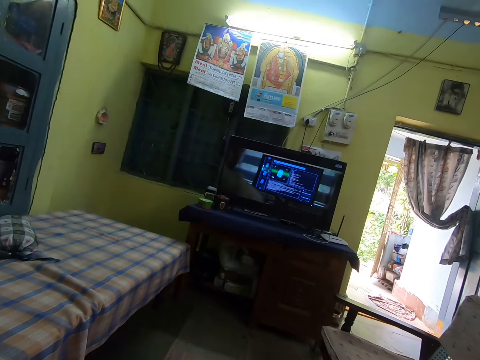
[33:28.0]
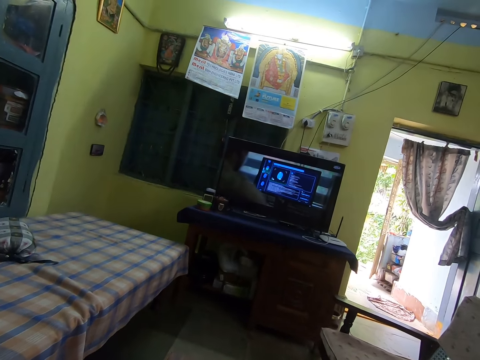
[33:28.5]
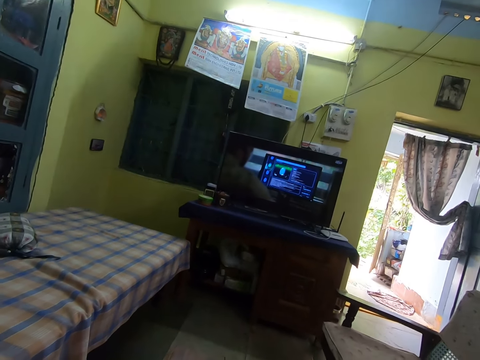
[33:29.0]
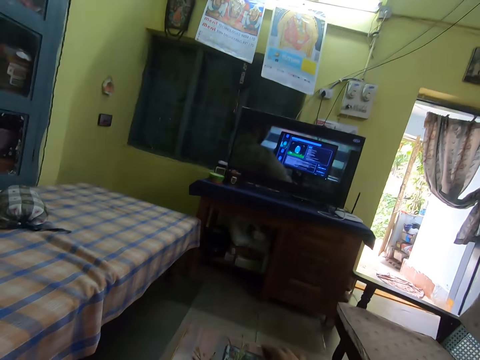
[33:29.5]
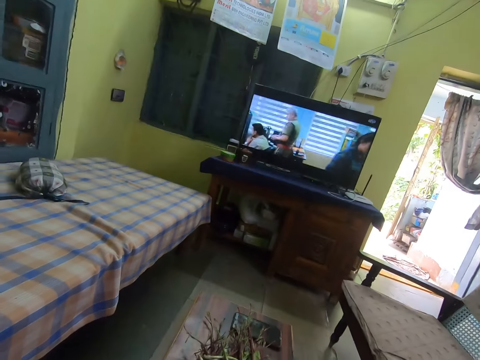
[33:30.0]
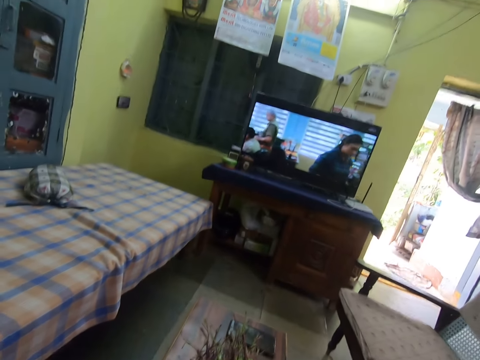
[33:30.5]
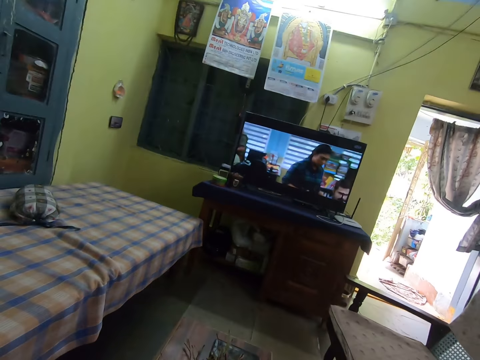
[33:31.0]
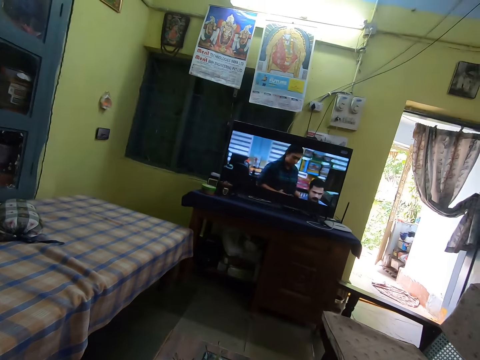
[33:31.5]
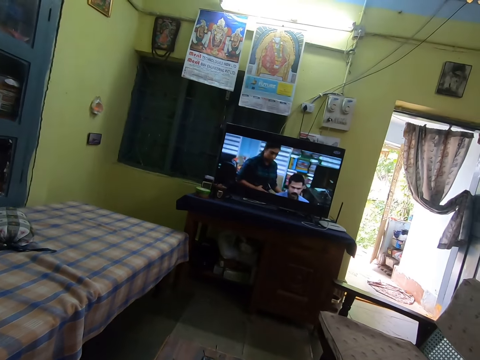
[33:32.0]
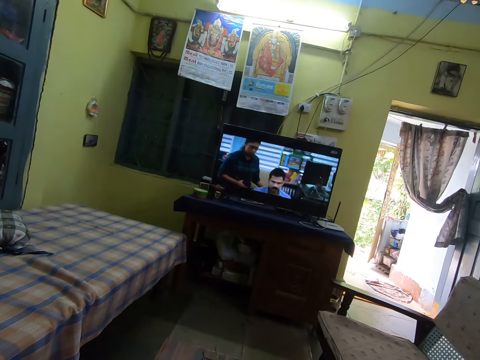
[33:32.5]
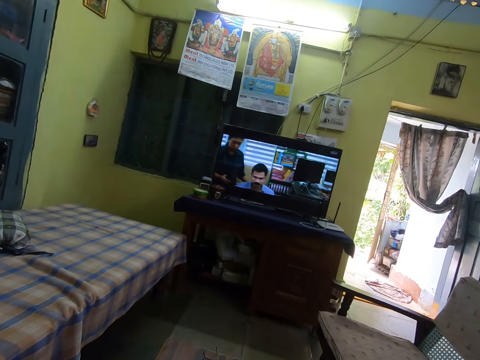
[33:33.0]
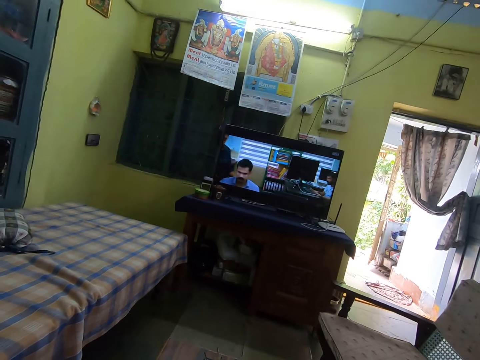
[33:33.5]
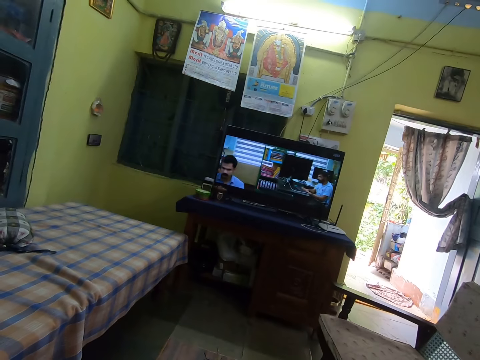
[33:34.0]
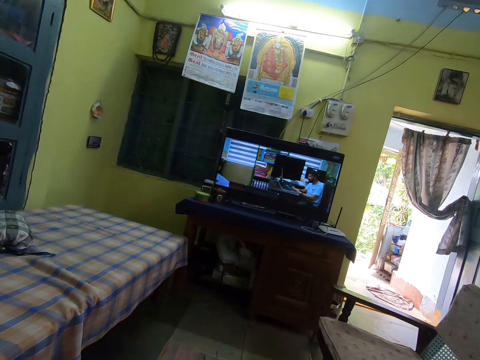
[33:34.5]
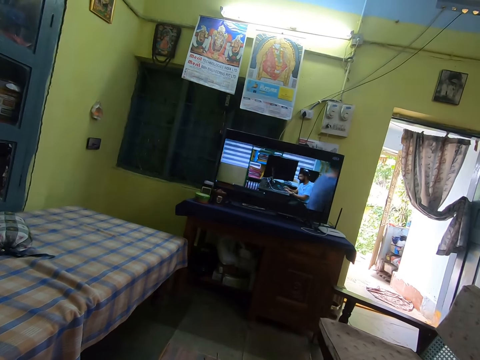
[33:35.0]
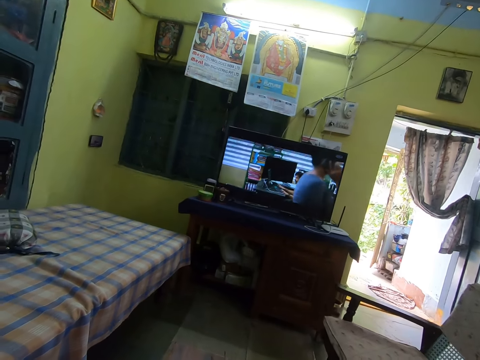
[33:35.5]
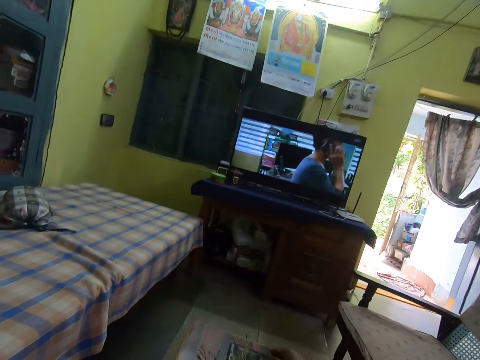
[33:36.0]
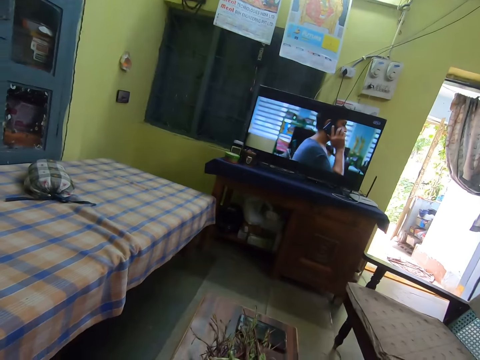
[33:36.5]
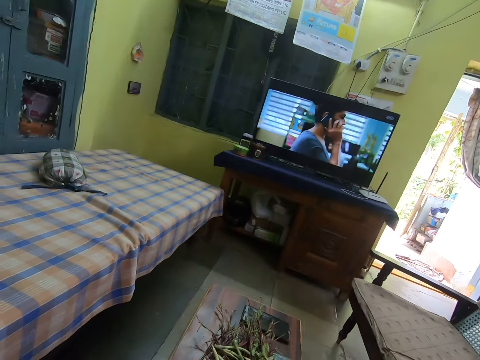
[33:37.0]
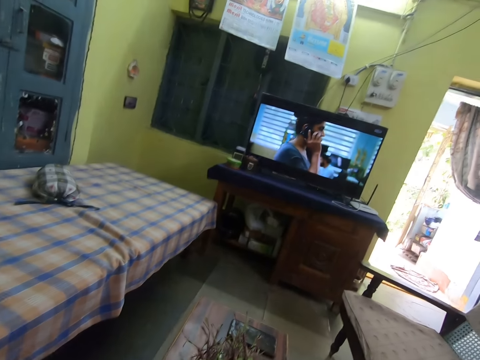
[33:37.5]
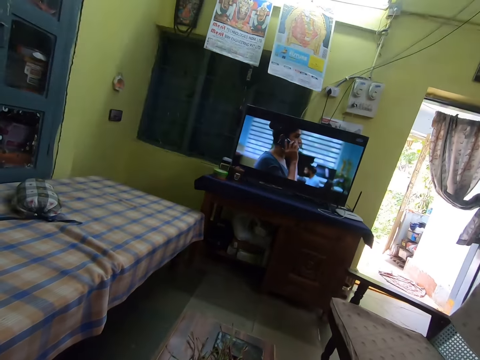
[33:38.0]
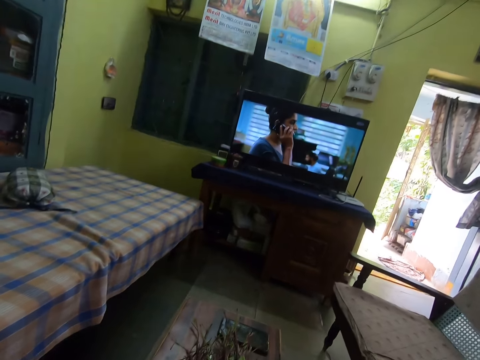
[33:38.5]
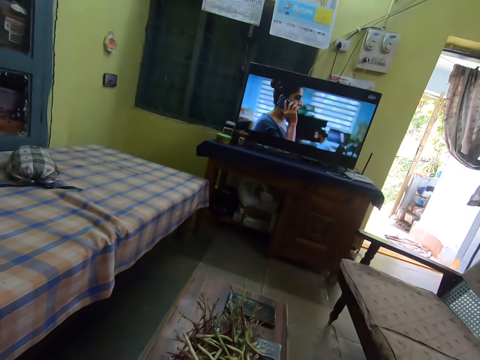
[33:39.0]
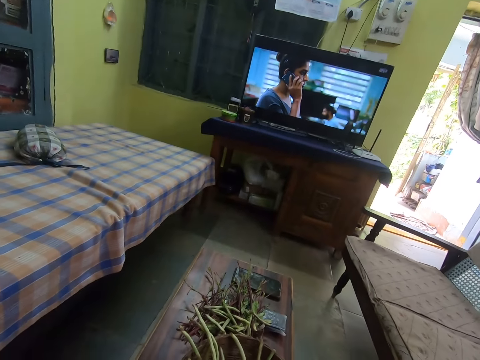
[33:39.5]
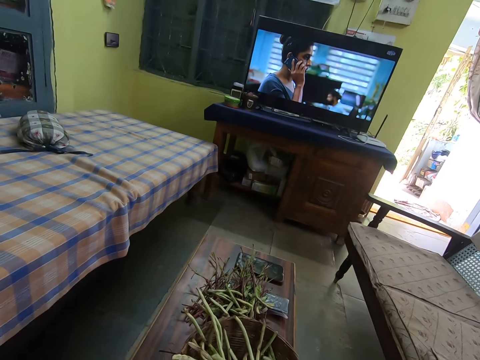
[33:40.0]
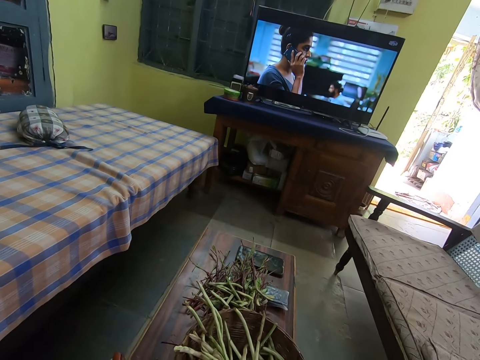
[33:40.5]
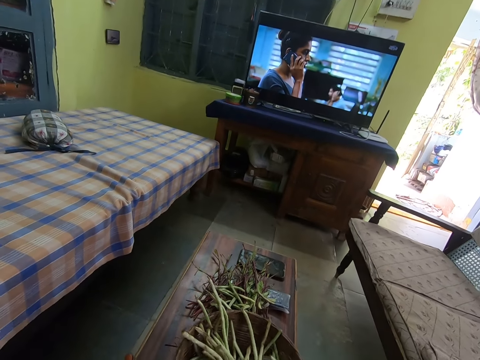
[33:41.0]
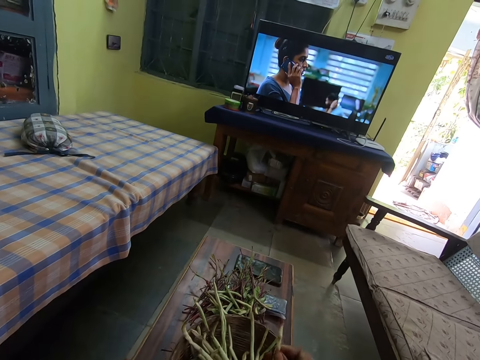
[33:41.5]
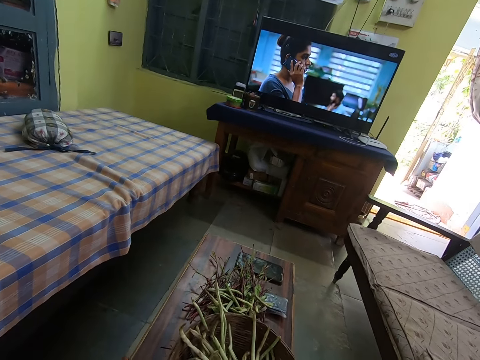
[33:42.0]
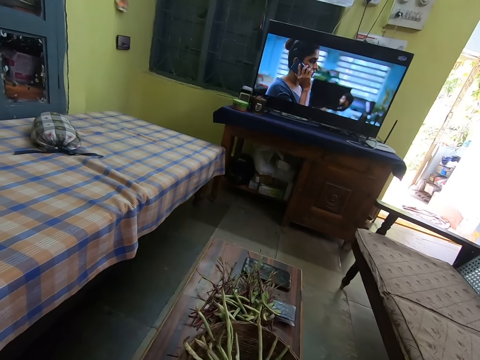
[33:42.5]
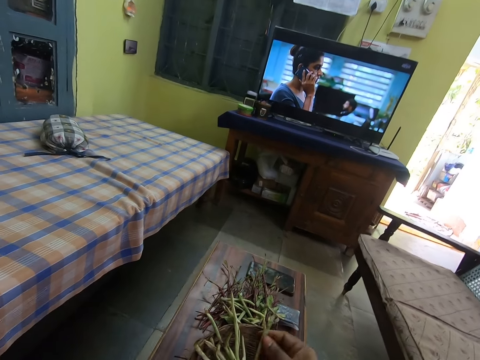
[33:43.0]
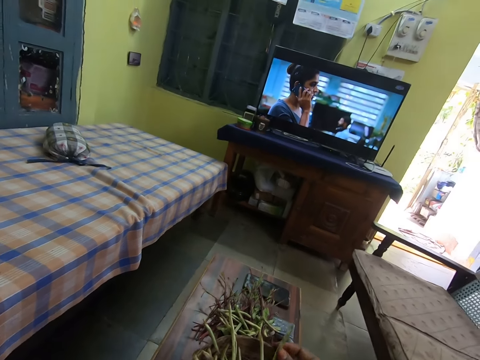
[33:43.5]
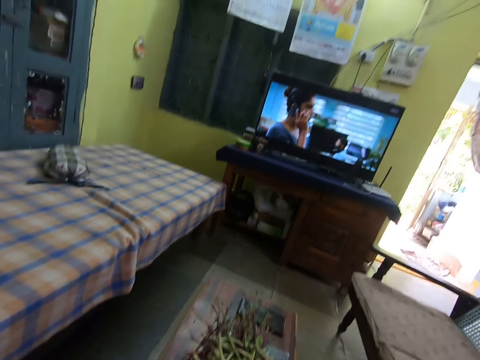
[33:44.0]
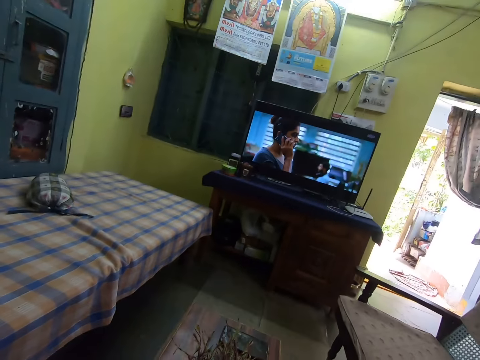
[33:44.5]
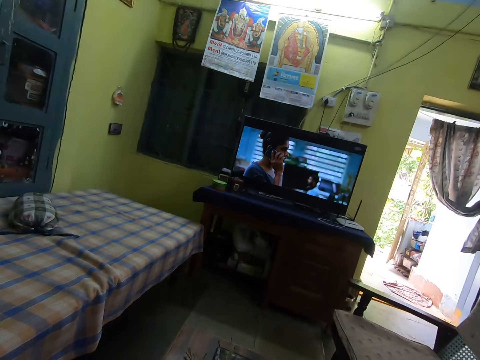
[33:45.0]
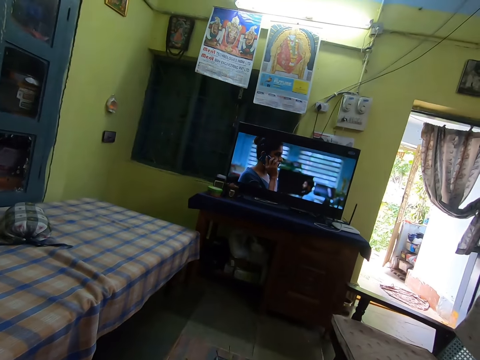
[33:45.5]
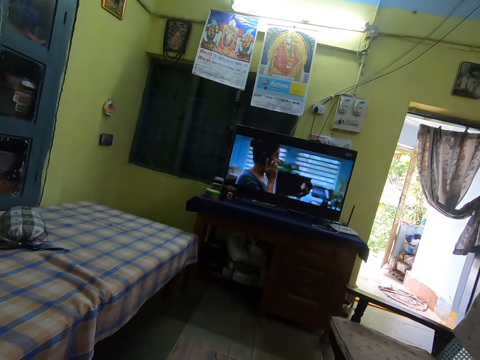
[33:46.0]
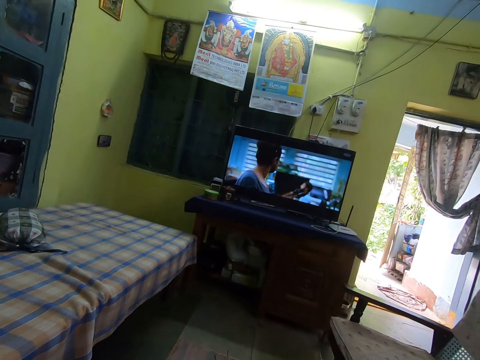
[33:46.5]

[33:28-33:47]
The camera wearer picks a bean pod from the basket on the table with his right hand.

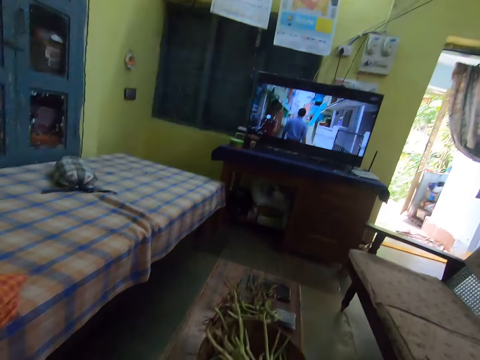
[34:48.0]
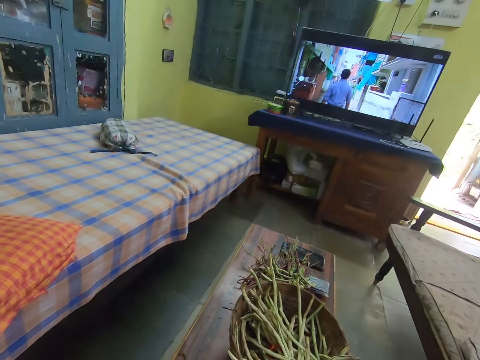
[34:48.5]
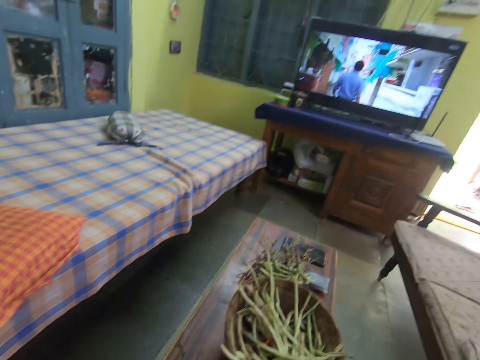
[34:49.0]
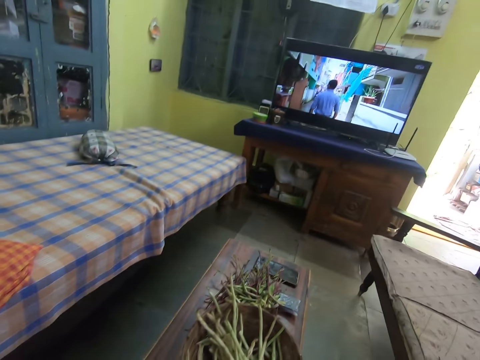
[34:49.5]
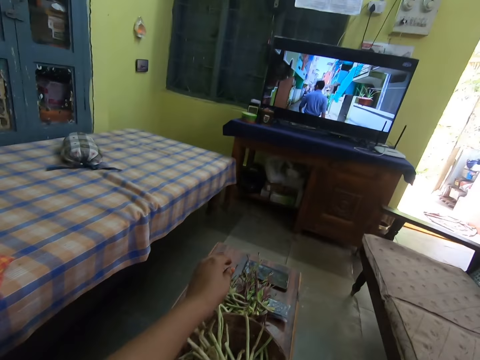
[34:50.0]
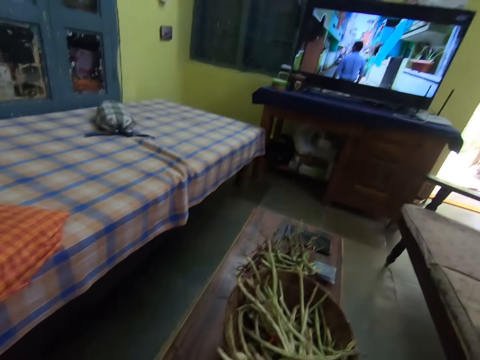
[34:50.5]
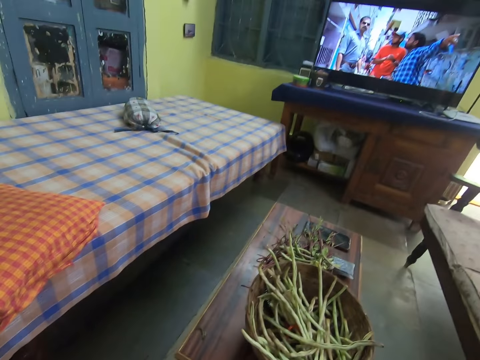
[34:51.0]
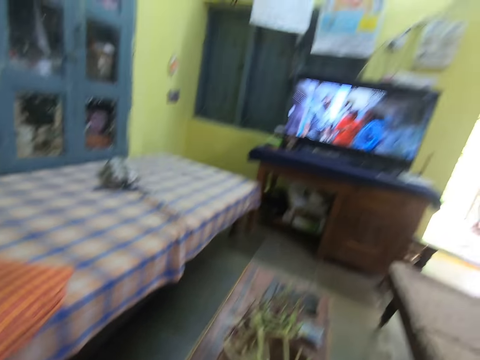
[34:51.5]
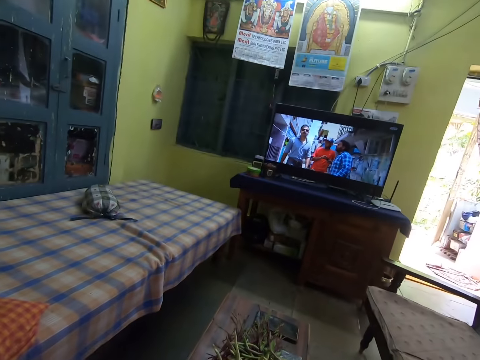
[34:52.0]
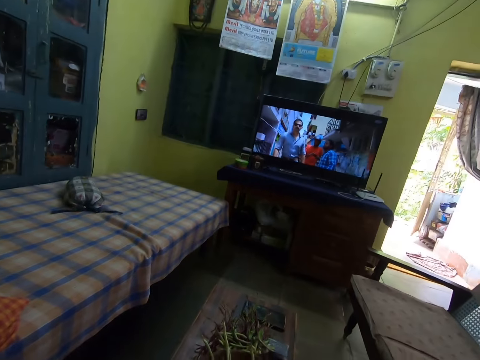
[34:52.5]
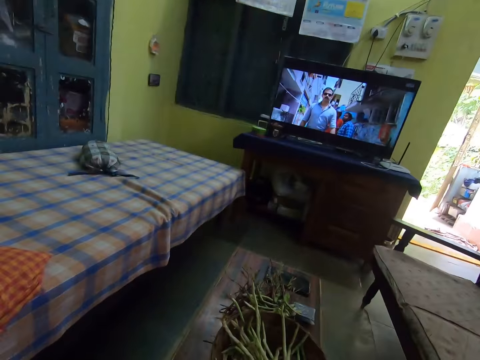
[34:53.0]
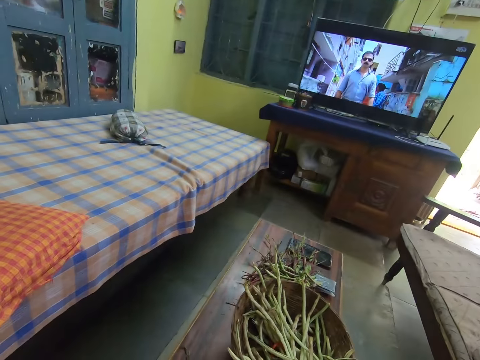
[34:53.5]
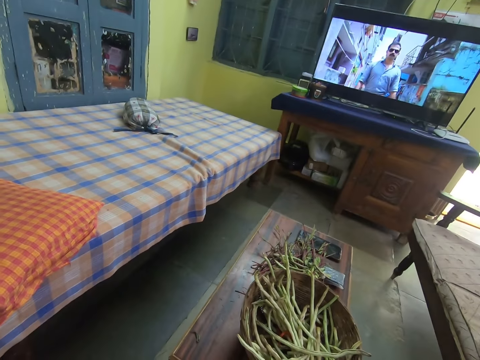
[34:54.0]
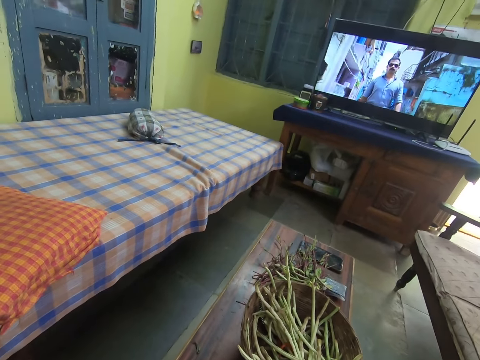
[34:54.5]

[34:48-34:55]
The camera wearer drops the pod on the table with his left hand.
